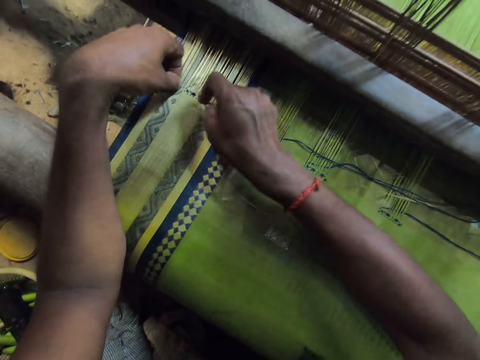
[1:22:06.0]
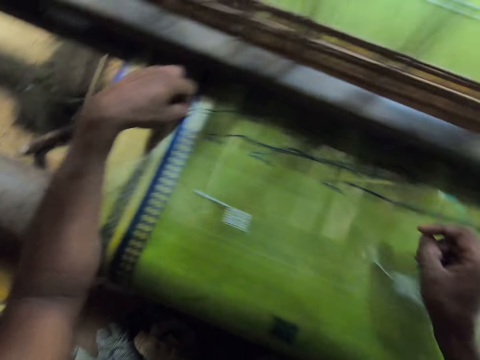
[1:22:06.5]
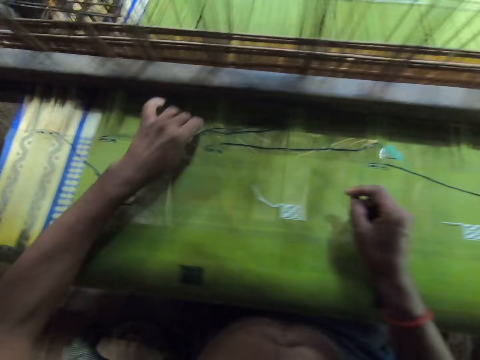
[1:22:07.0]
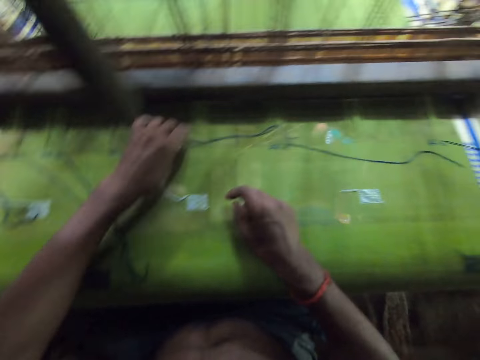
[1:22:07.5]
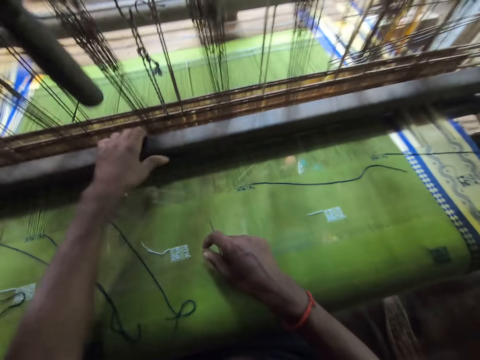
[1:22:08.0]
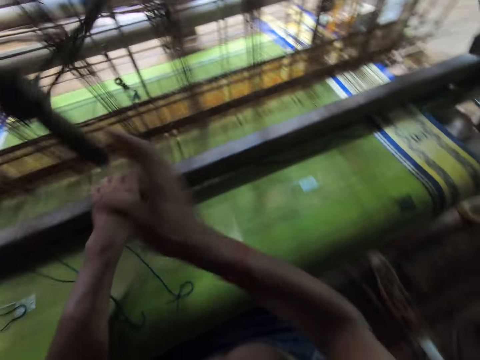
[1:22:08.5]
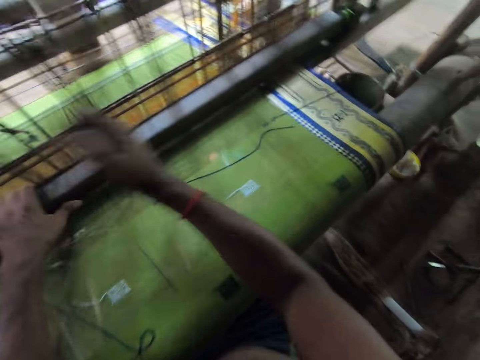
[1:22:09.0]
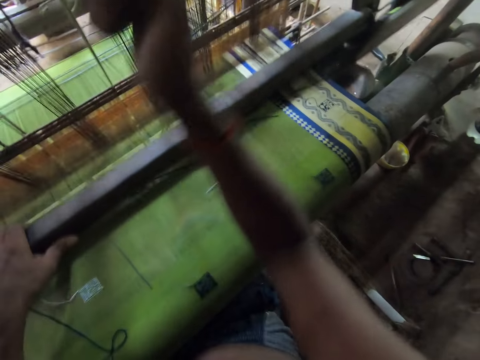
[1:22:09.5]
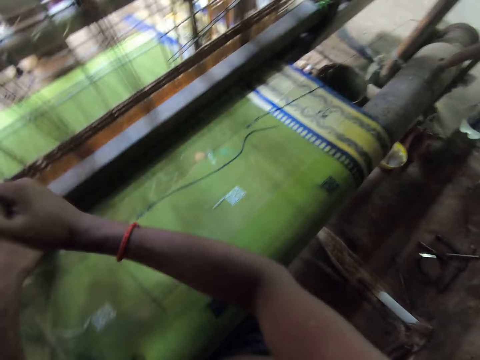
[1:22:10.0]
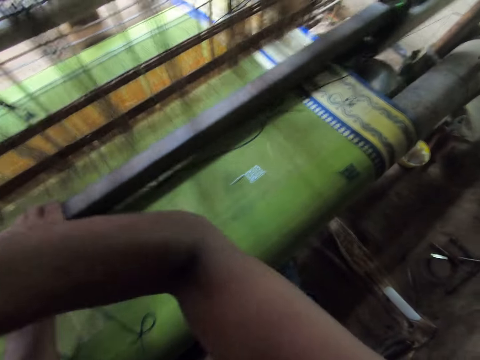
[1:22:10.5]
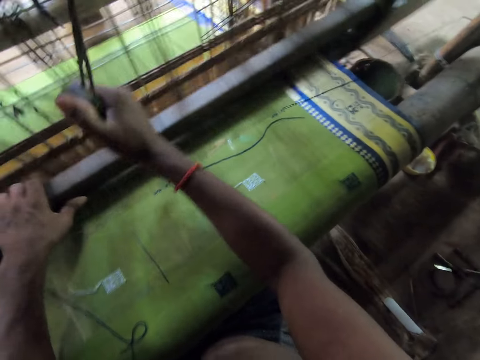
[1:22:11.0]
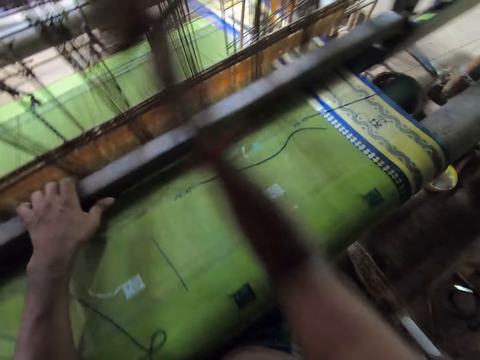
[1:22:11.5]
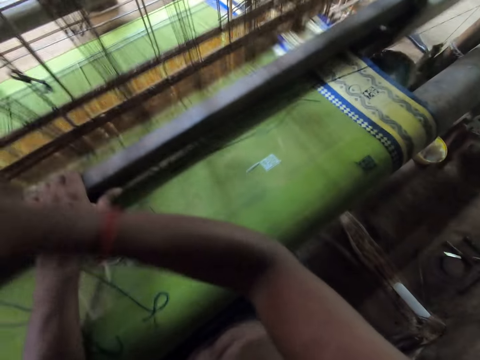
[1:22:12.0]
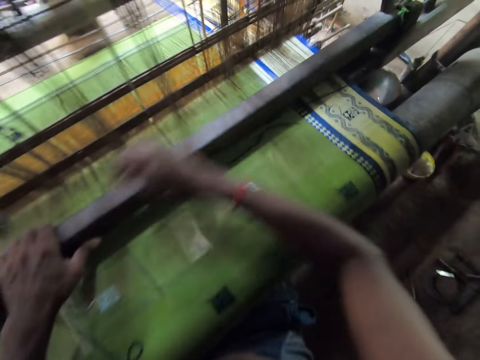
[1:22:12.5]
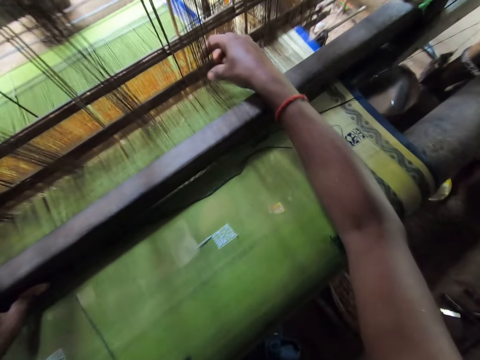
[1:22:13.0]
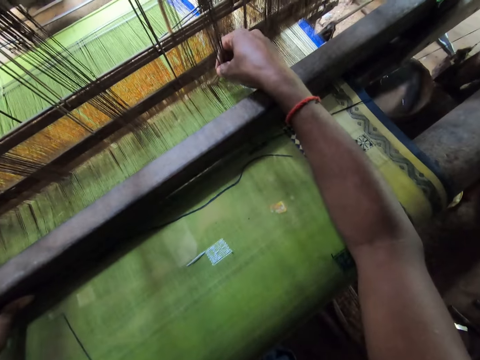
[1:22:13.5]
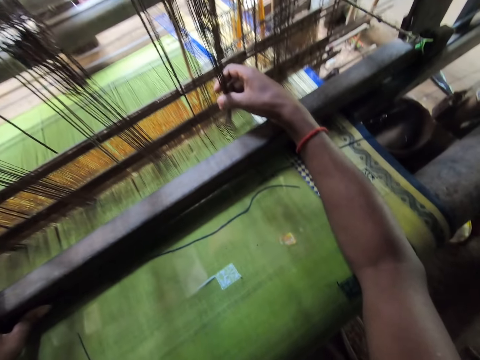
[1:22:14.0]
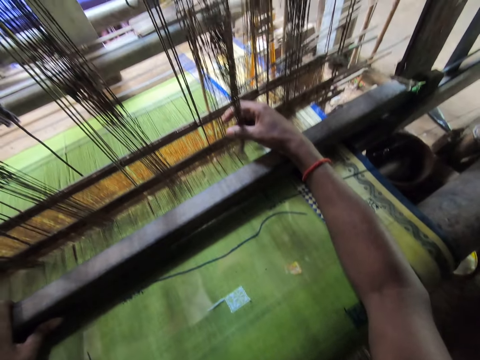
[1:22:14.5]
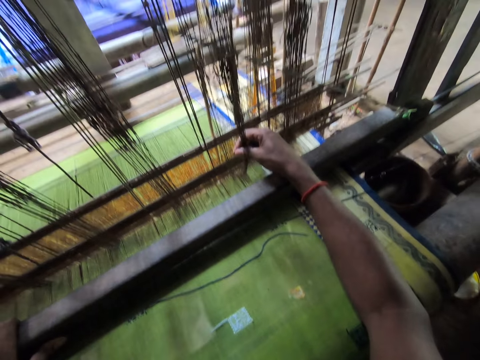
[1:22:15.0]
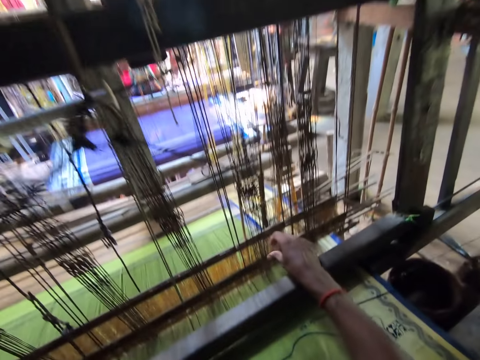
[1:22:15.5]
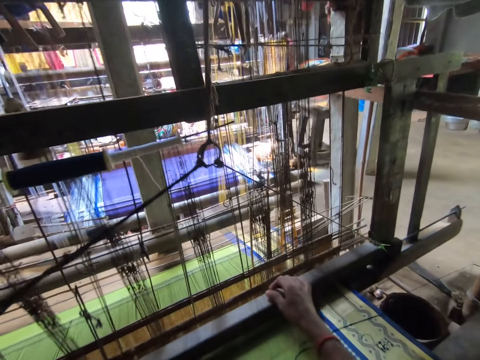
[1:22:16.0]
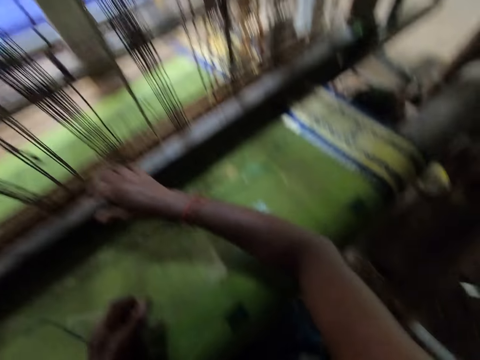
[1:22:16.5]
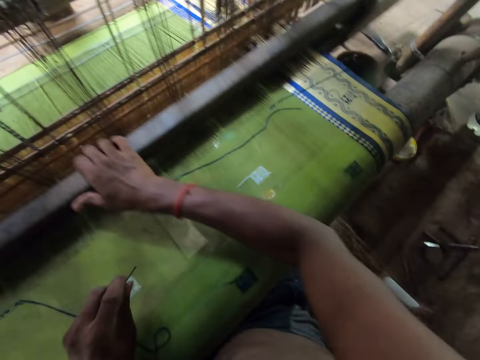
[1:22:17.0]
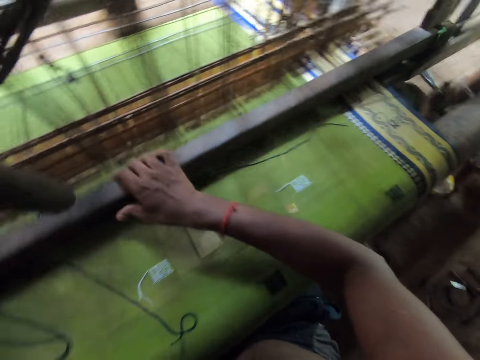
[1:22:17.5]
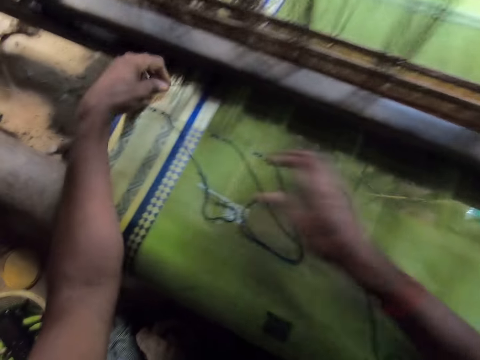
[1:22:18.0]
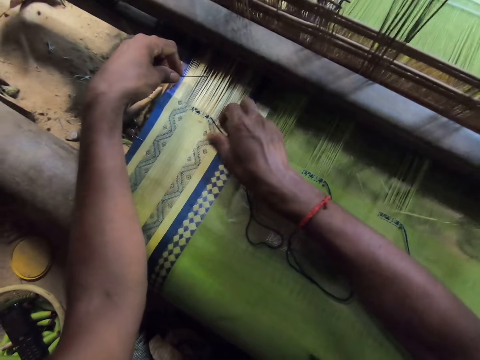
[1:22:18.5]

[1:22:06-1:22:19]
The camera wearer wraps the yarn round the needle with his left hand. He pulls the needle with his right hand. He moves the yarn with his left hand. He moves the yarn again. He weaves the cloth on the loom with both hands. He moves the warp on the loom with his right hand. He holds the loom with the right hand and moves the loom with his right hand. He holds the needle with his left hand.

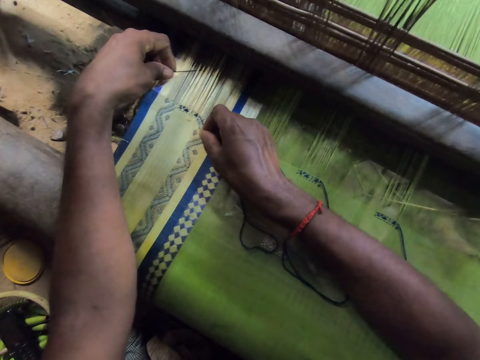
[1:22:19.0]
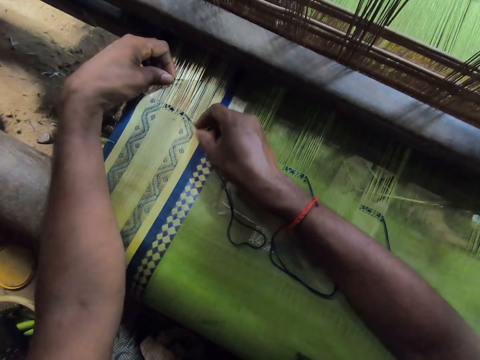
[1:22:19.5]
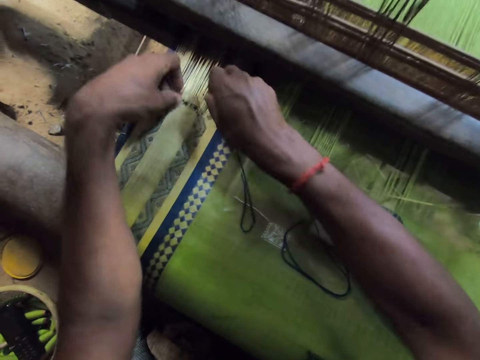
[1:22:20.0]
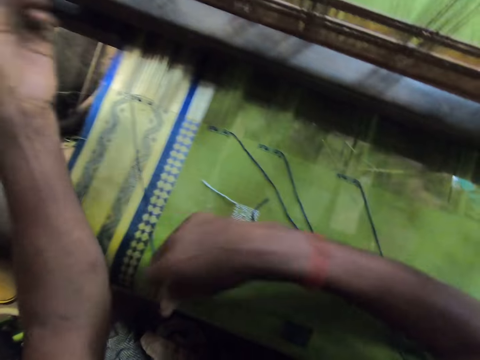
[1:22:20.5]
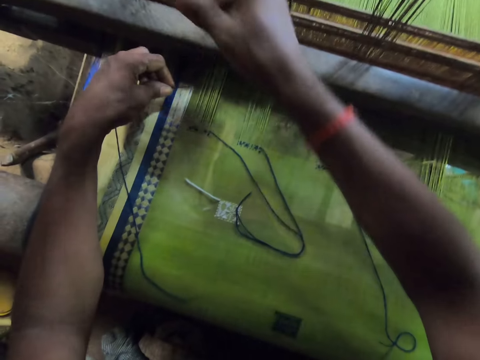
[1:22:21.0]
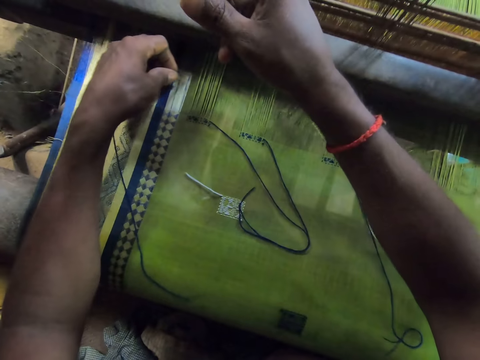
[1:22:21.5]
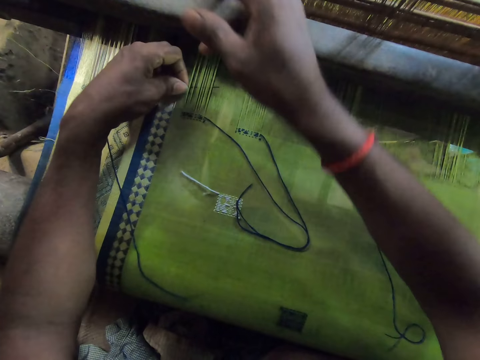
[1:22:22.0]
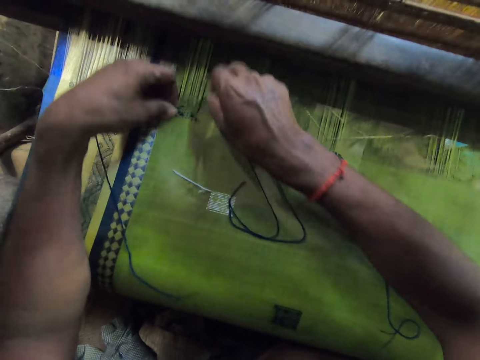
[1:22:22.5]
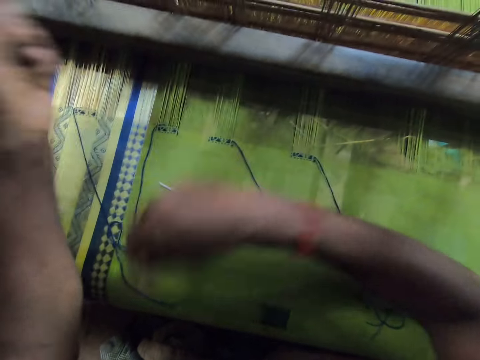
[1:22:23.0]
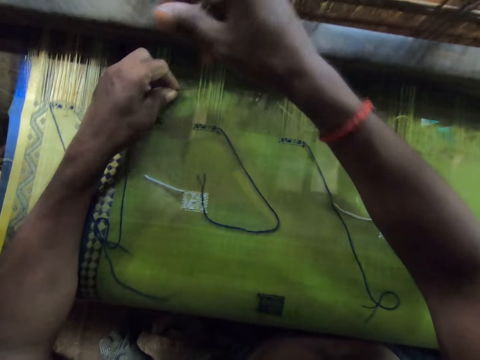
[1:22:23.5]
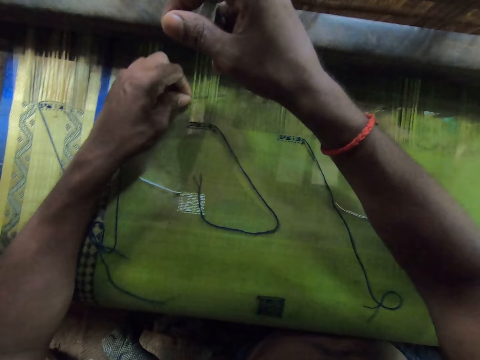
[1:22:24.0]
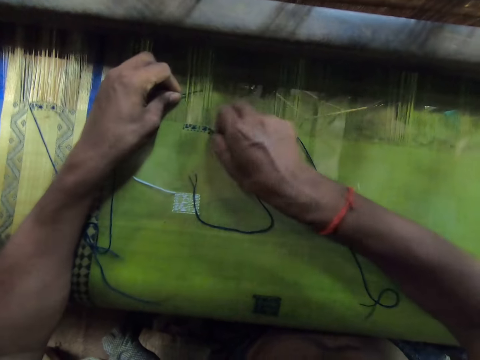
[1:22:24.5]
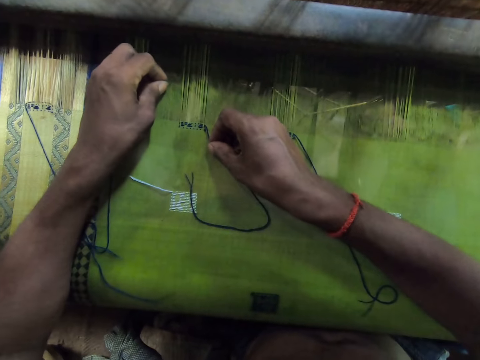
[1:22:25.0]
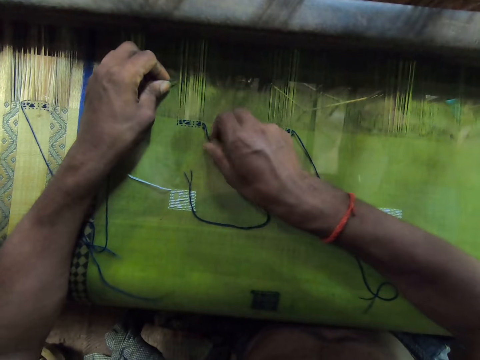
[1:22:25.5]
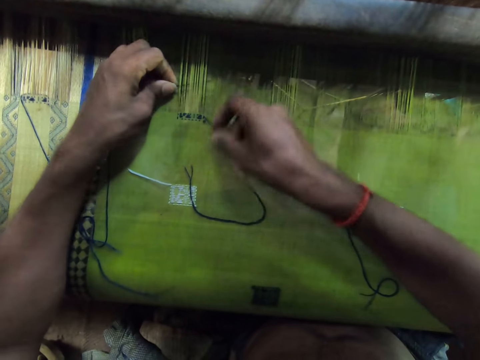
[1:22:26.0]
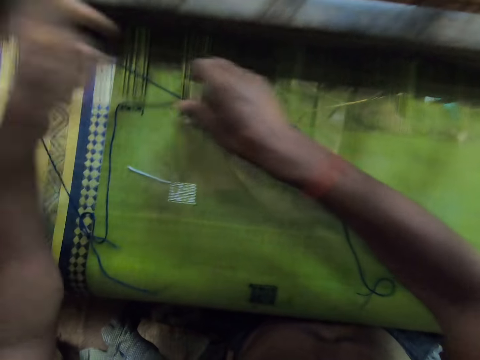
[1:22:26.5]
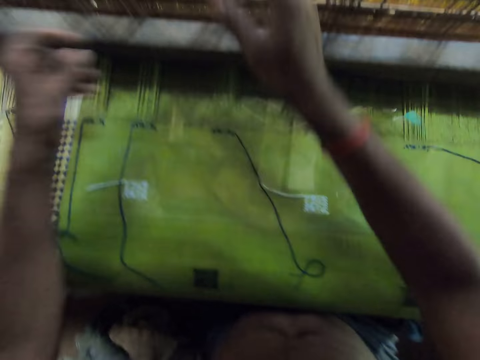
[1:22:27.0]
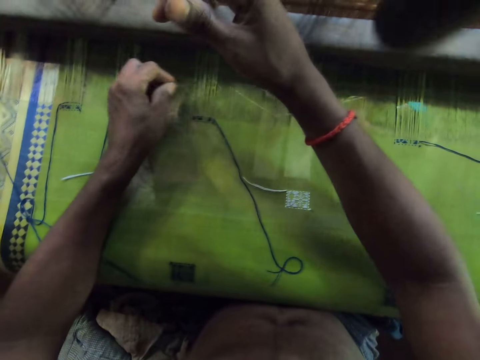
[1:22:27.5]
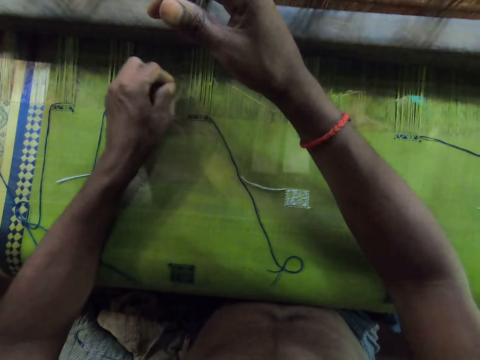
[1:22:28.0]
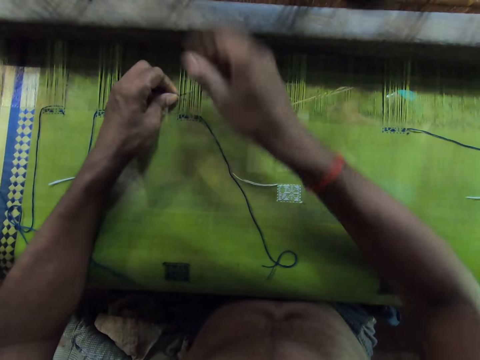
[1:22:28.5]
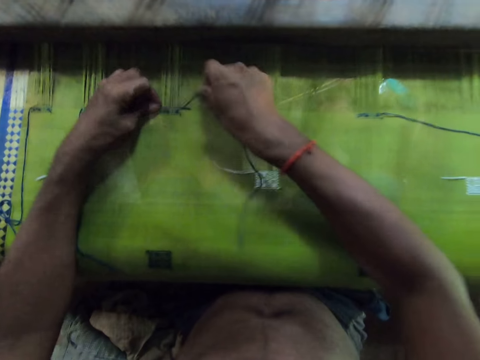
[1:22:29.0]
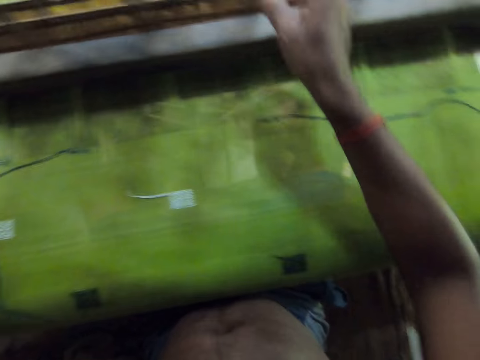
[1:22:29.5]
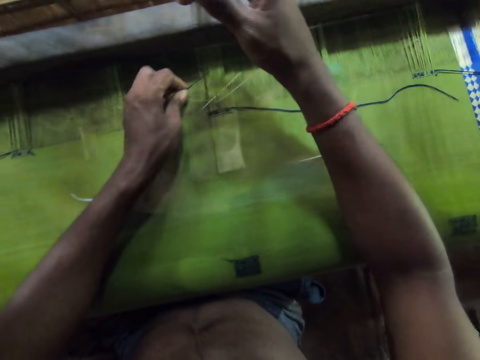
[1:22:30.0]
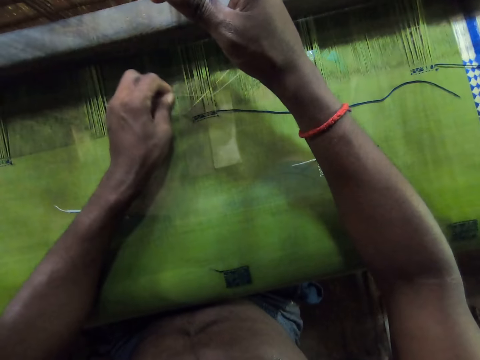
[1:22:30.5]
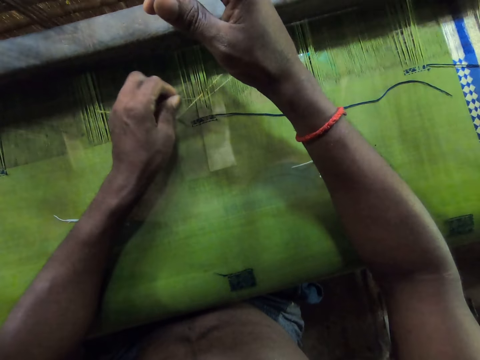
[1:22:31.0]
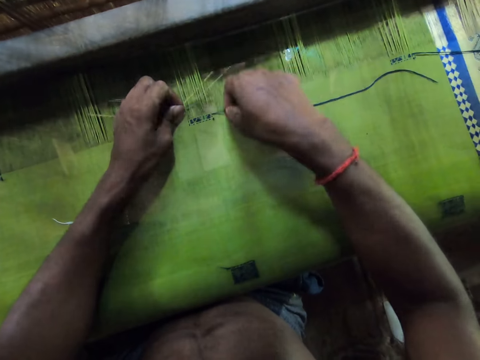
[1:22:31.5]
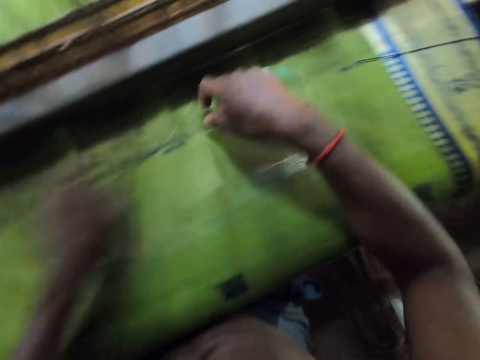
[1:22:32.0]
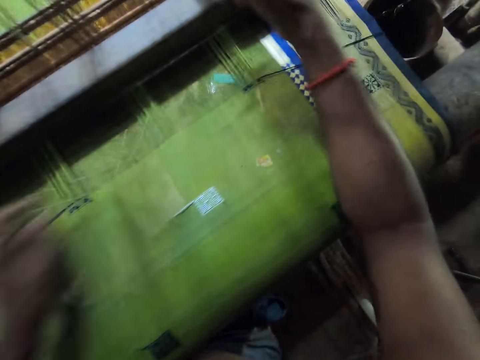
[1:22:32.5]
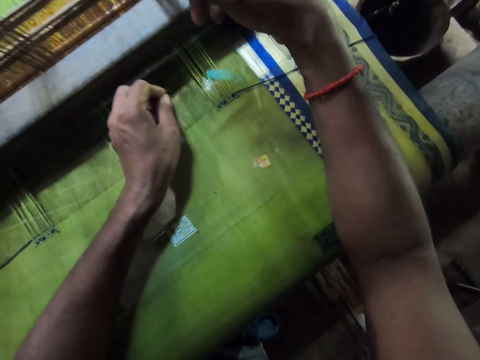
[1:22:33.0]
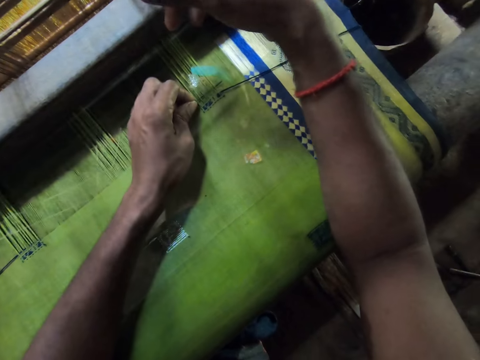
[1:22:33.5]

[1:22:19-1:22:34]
The camera wearer puts the needle through the warp on the loom with his left hand. He picks the yarn from the cloth with his right hand. He weaves with a loom needle on the loom. He wraps the yarn round the needle with his right hand. He pulls the needle with his left hand. He pulls the yarn on the cloth with his right hand. He holds the warp with his right hand. He puts the needle through the warp on the loom with his left hand. He picks the yarn from the cloth with his right hand. He wraps the yarn round the needle with his right hand. He pulls the needle with his left hand. He pulls the yarn on the cloth with his right hand. He holds the warp with his right hand. He puts the needle through the warp on the loom with his left hand. He picks the yarn from the cloth with his right hand. He wraps the yarn round the needle with his right hand. He pulls the needle with his left hand. He pulls the yarn on the cloth with his right hand. He holds the warp with his right hand. He puts the needle through the warp on the loom with his left hand. He picks the yarn from the cloth with his right hand. He wraps the yarn round the needle with his right hand. He pulls the needle with his left hand. He holds the warp with his right hand. He puts the needle through the warp on the loom with his left hand. He picks the yarn from the cloth with his right hand. He wraps the yarn round the needle with his right hand. He pulls the needle with his left hand. He holds the warp with his right hand. He puts the needle through the warp on the loom with his left hand.
